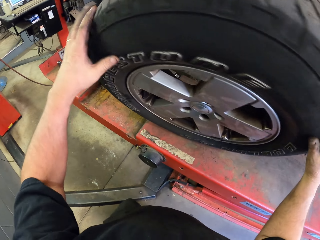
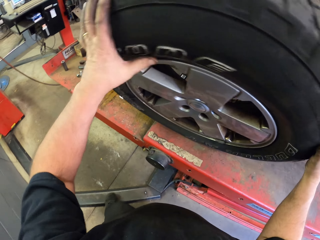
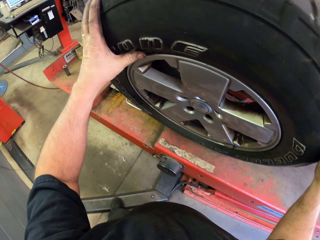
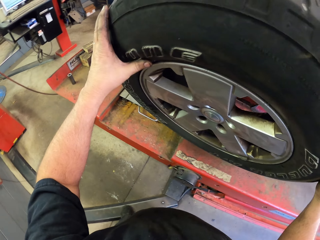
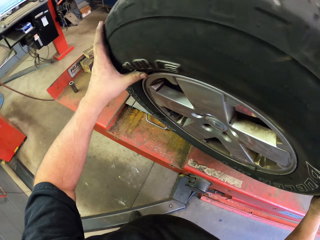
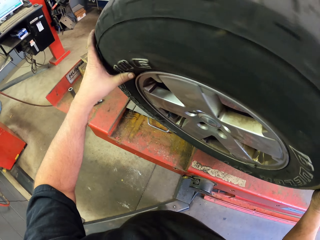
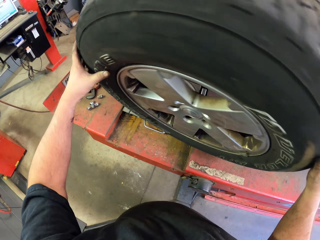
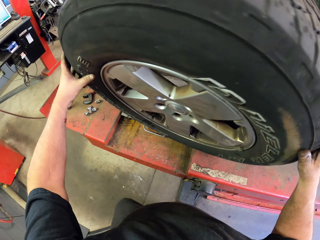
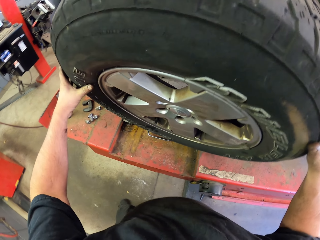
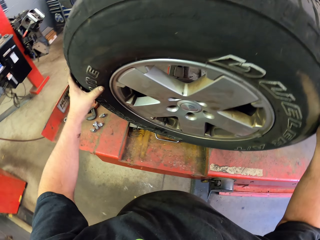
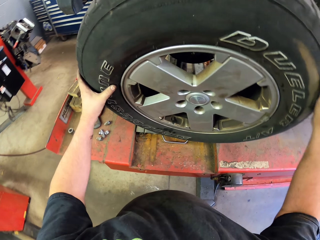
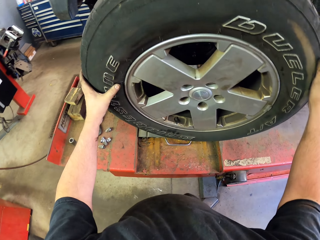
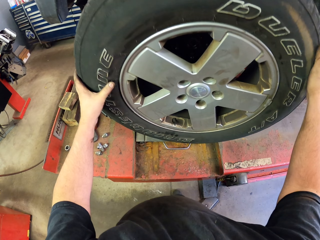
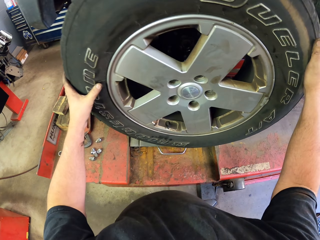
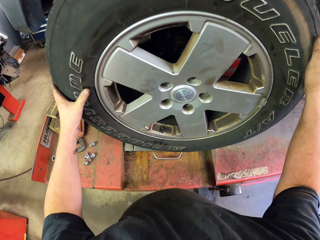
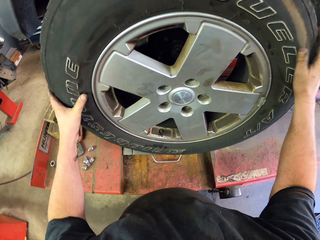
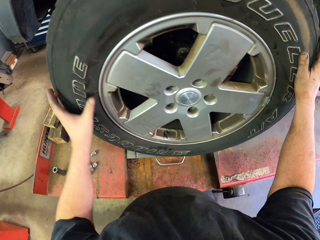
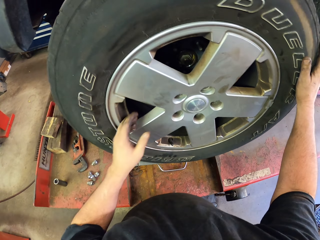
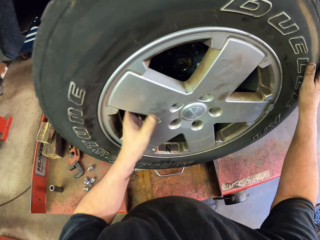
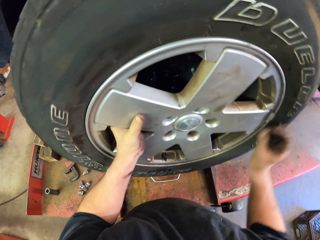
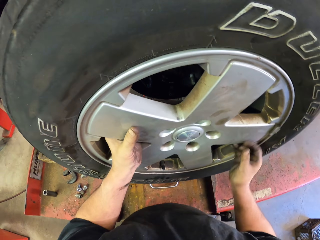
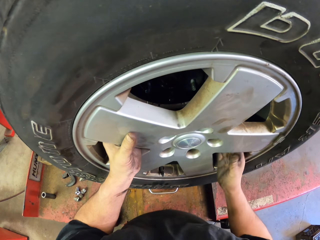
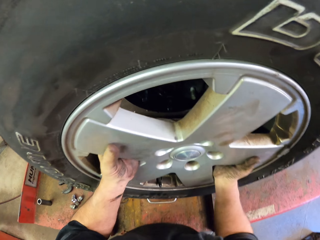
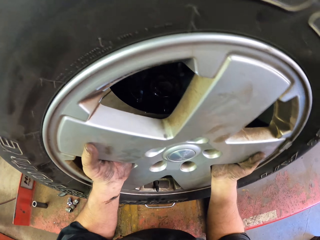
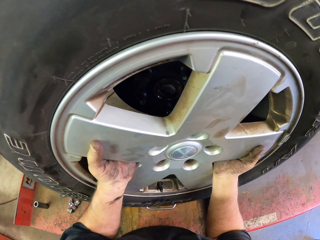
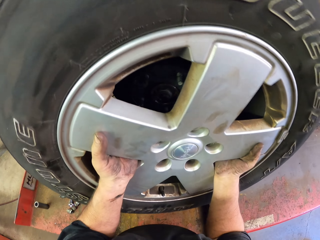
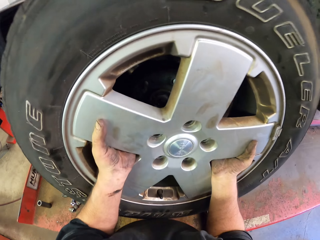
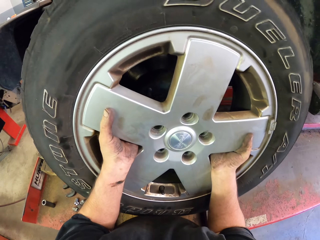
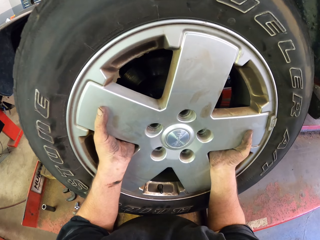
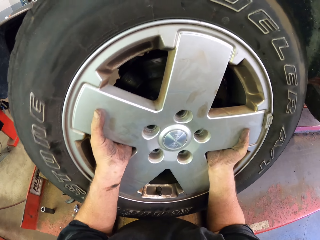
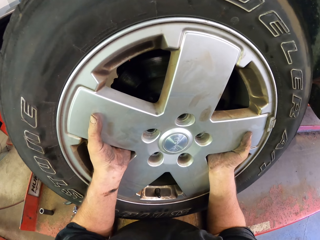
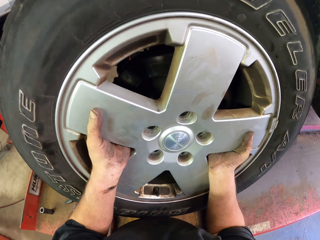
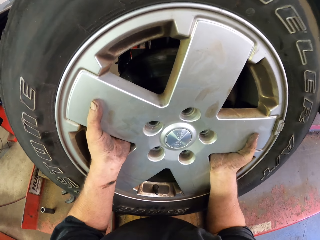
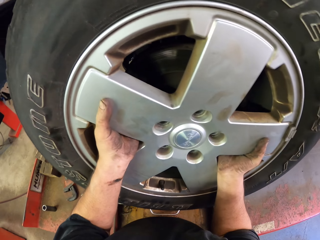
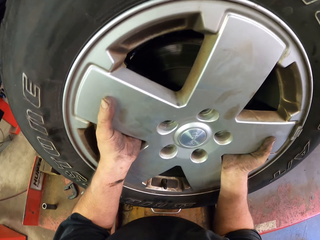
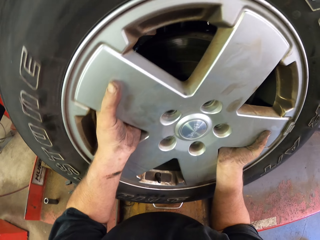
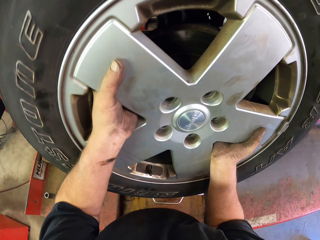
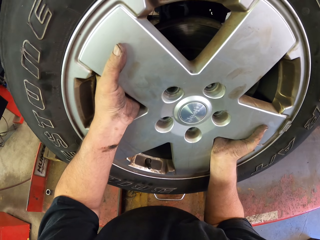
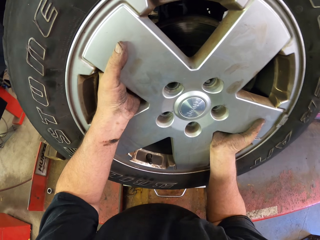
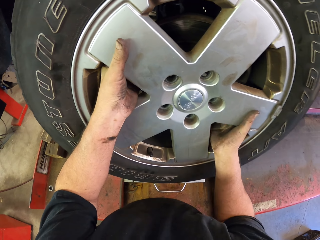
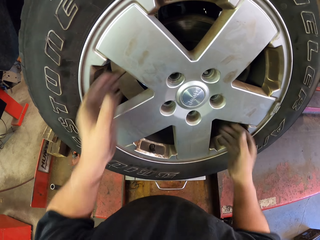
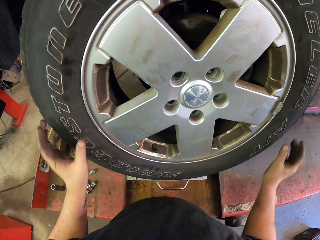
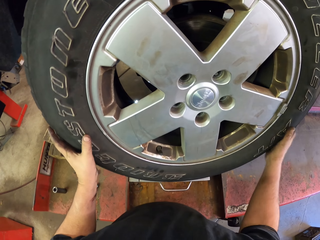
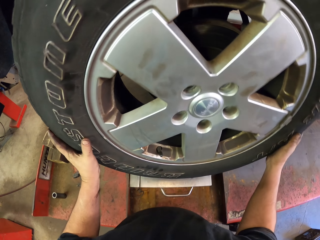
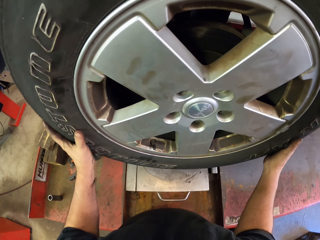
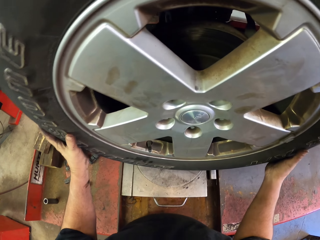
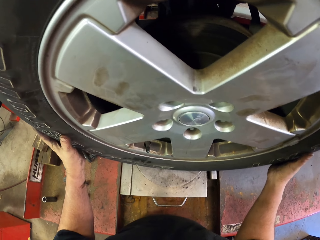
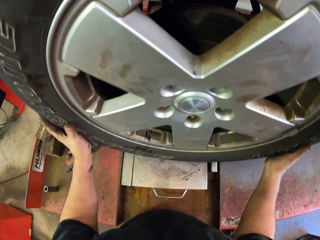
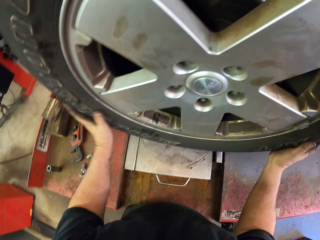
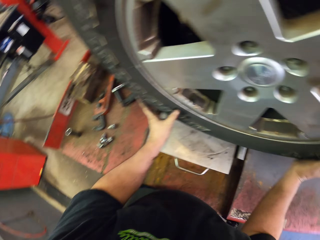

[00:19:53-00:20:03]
The camera wearer rolls the tyre. They fit the tyre on the wheel hub.

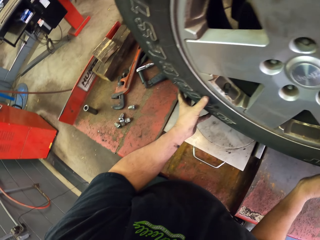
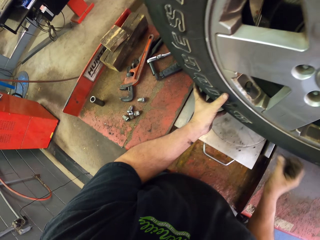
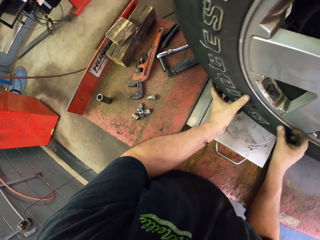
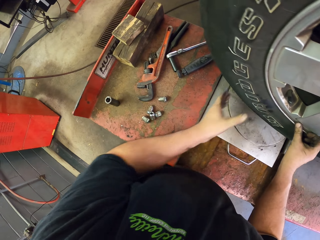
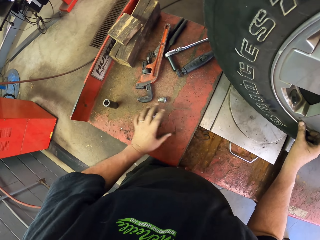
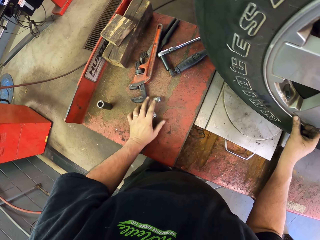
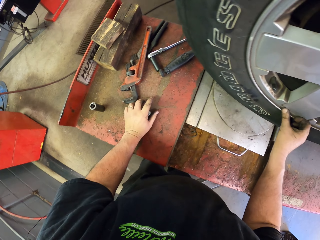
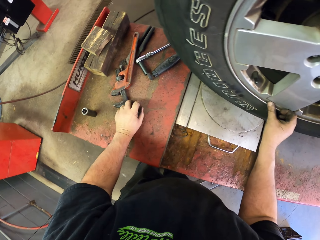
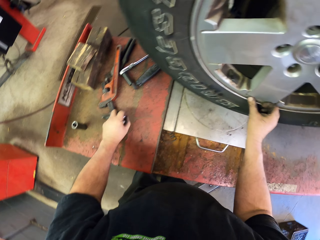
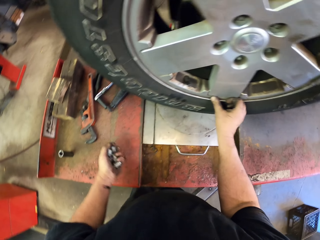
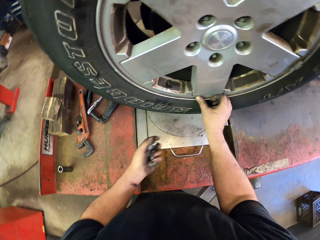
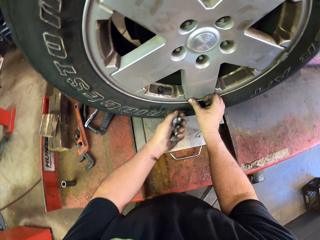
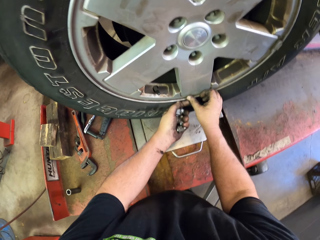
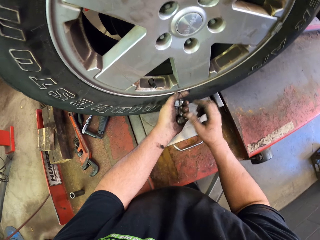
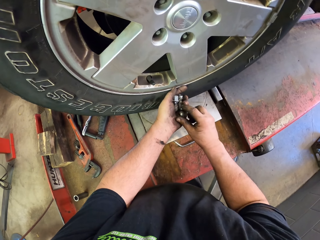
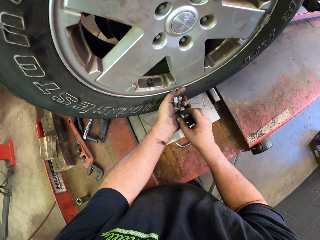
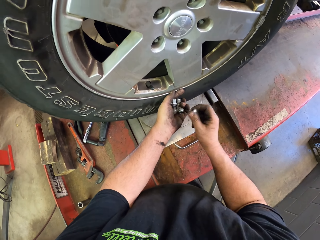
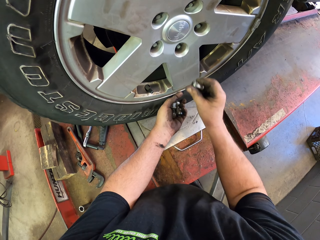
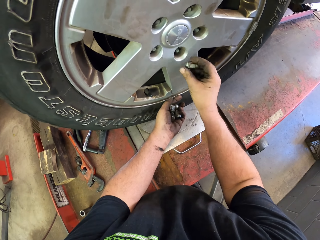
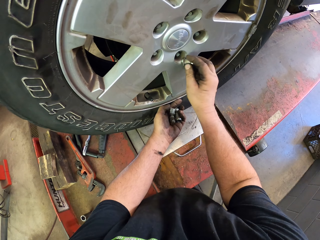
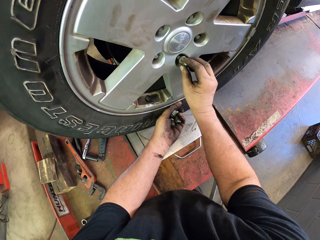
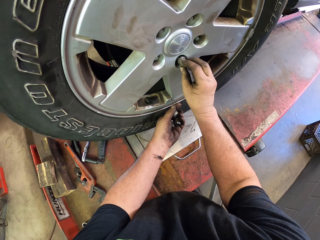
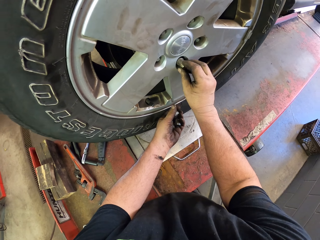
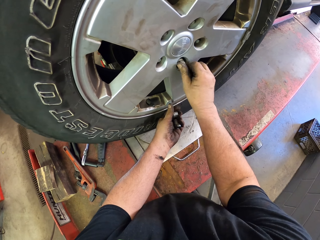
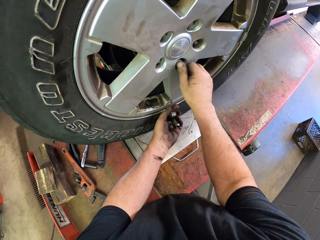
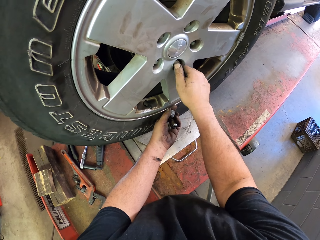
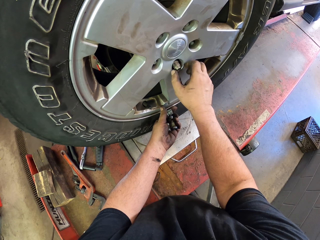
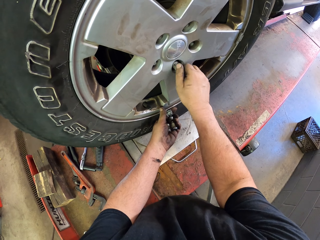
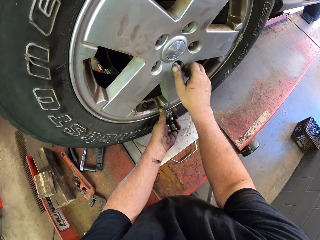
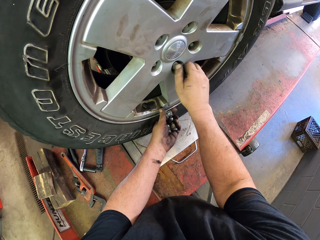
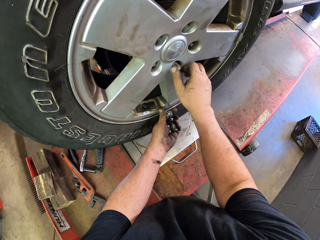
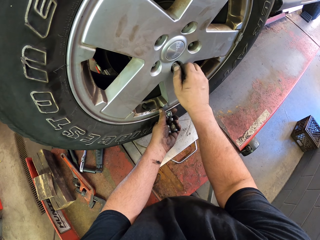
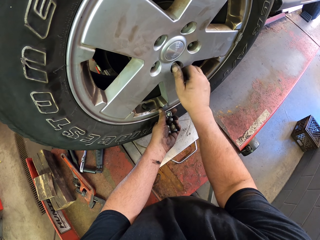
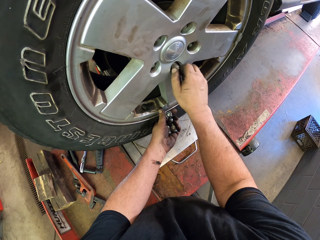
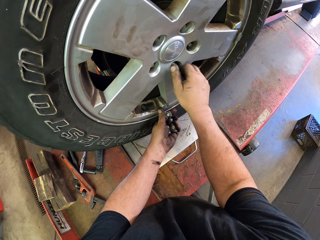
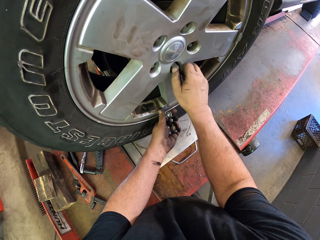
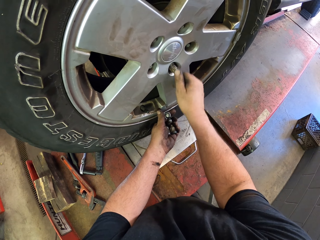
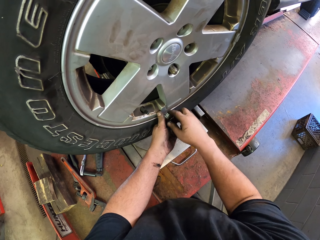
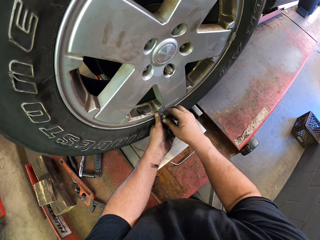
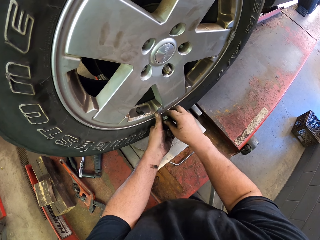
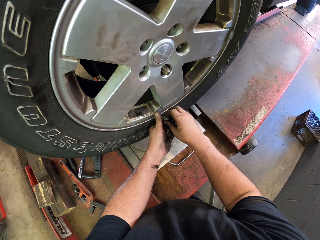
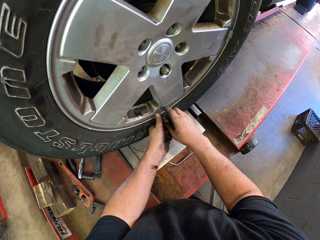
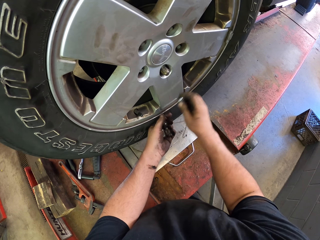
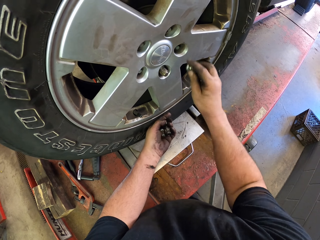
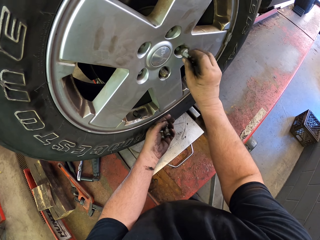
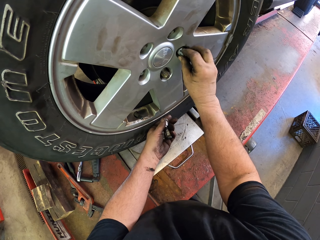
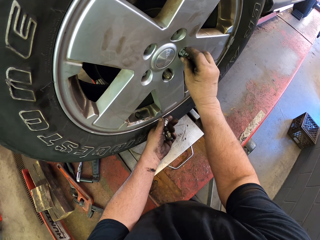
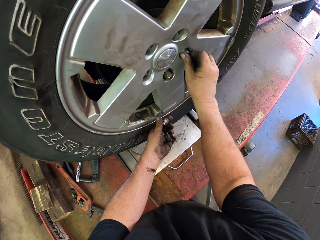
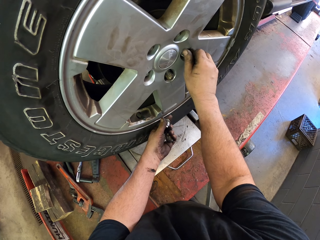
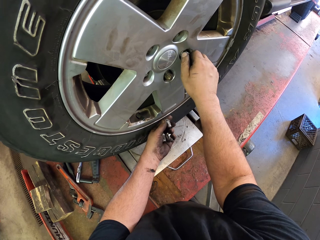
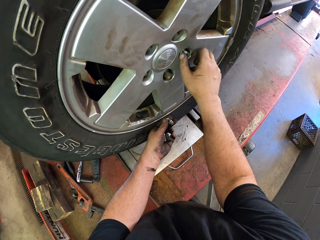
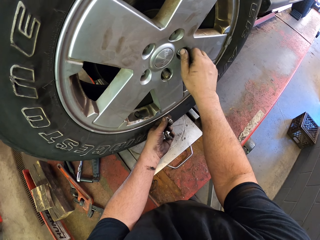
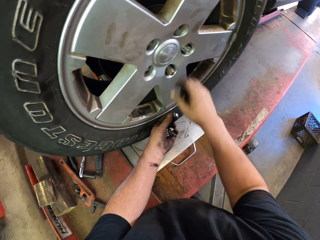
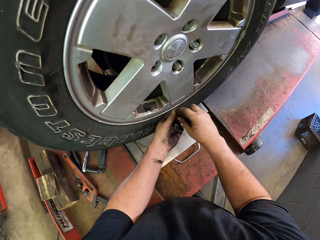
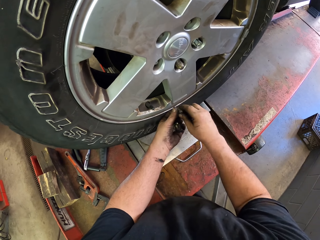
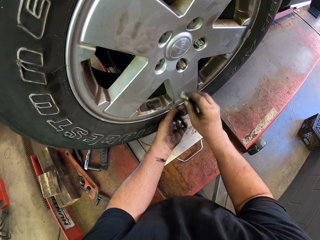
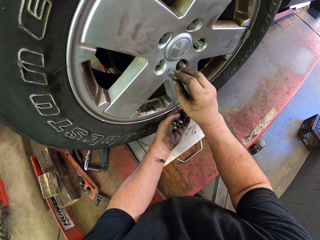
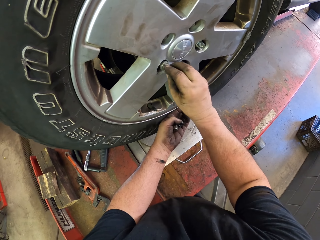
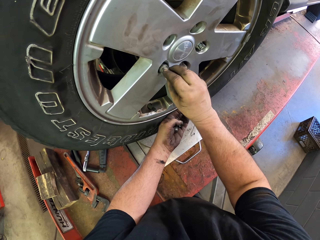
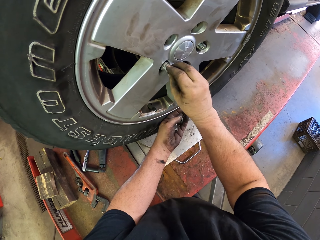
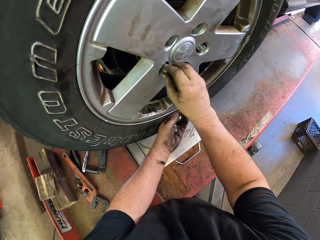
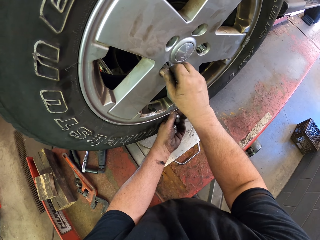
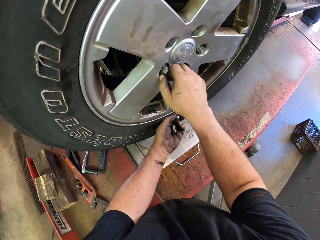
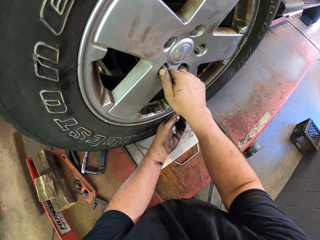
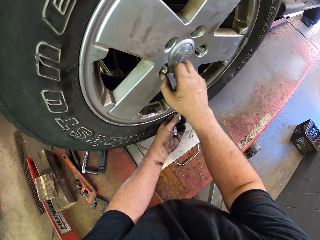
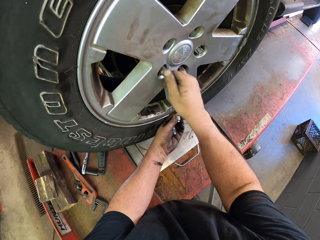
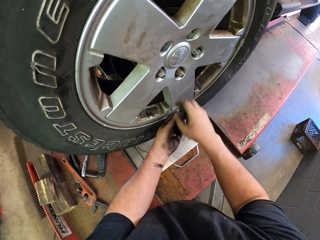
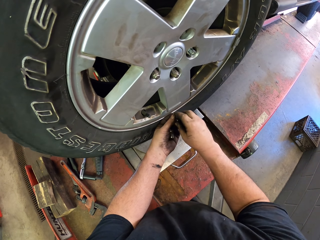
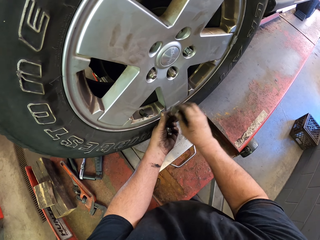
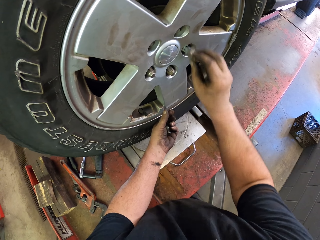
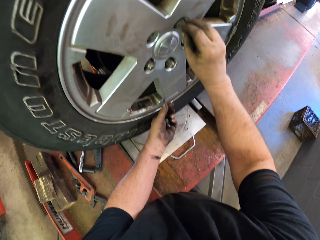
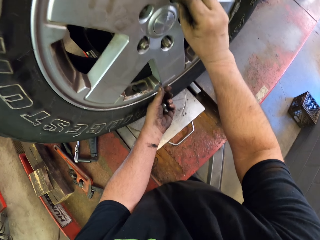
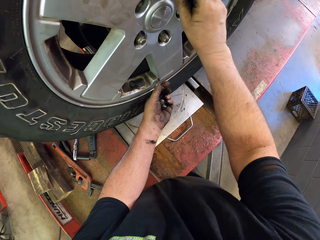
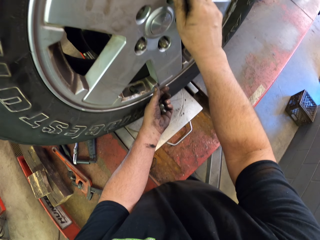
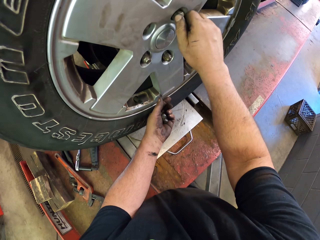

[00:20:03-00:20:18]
The camera wearer picks up nuts. They put the nuts on the tyre.
